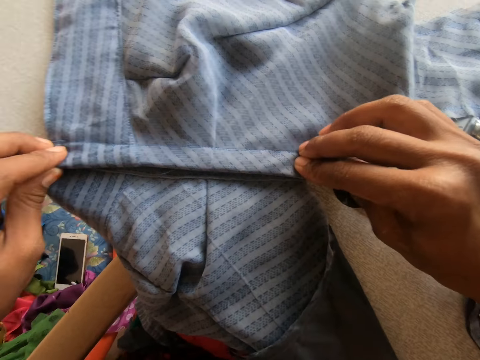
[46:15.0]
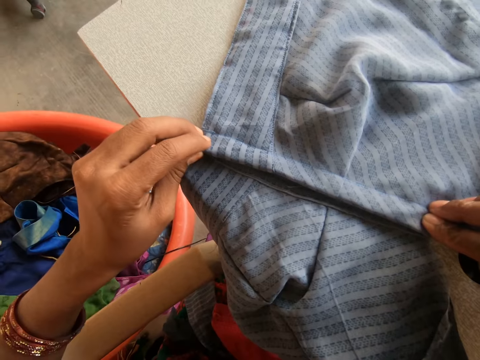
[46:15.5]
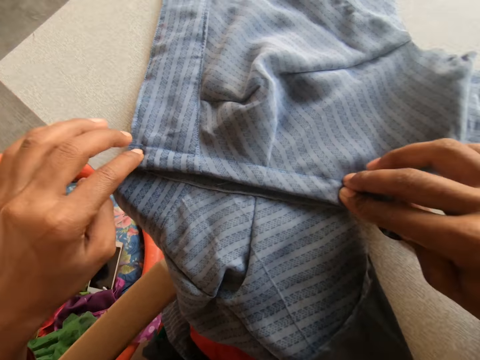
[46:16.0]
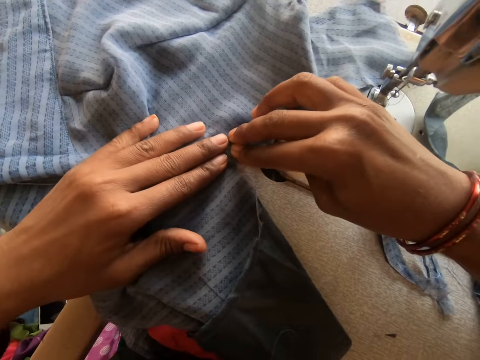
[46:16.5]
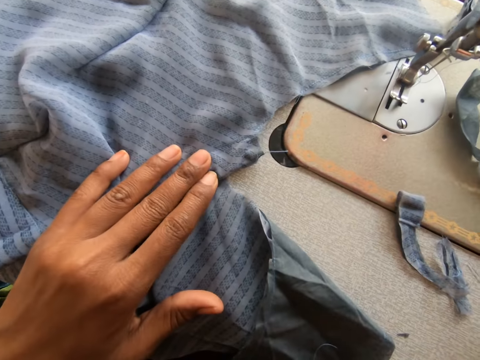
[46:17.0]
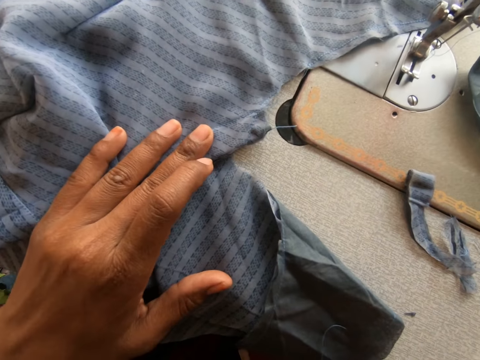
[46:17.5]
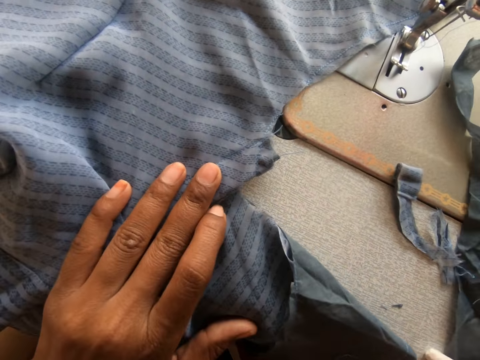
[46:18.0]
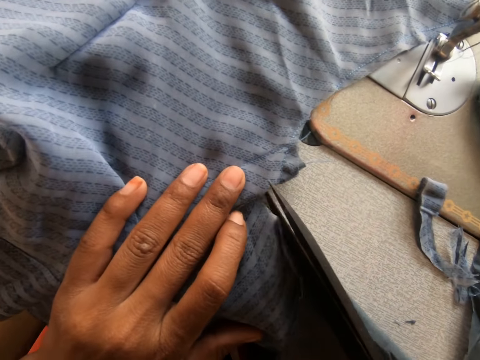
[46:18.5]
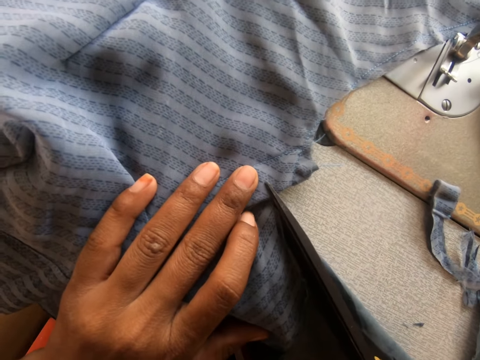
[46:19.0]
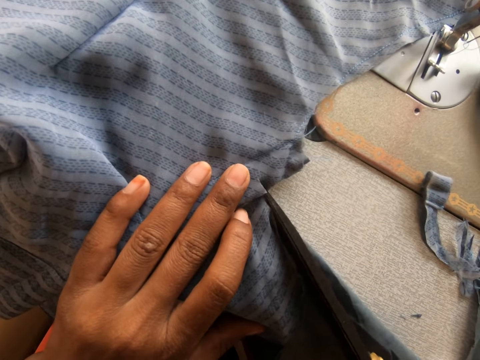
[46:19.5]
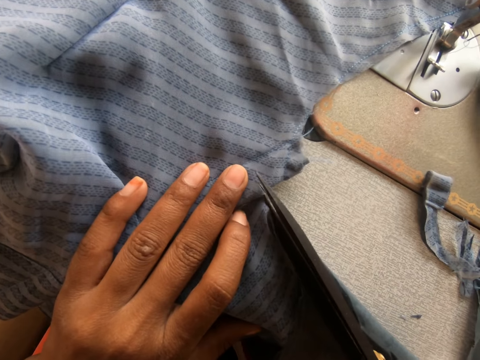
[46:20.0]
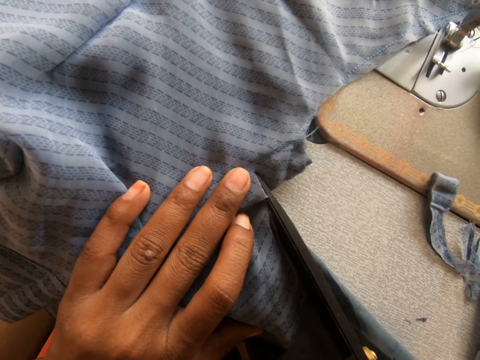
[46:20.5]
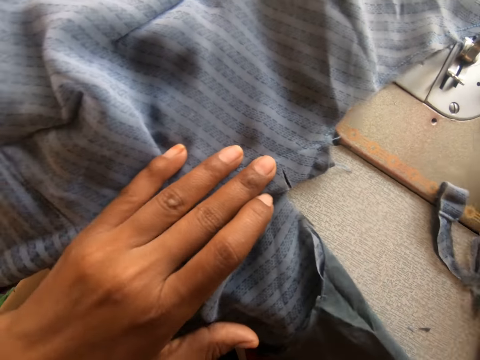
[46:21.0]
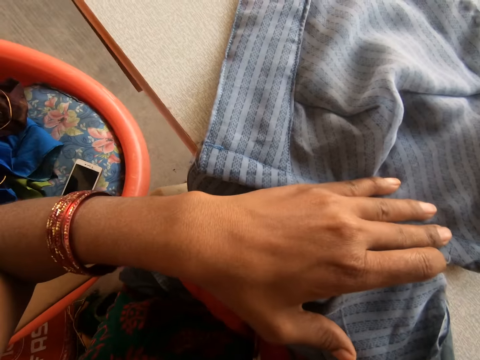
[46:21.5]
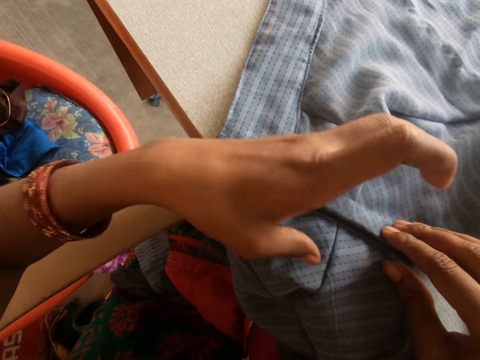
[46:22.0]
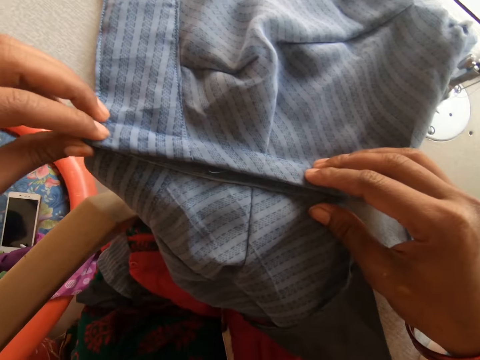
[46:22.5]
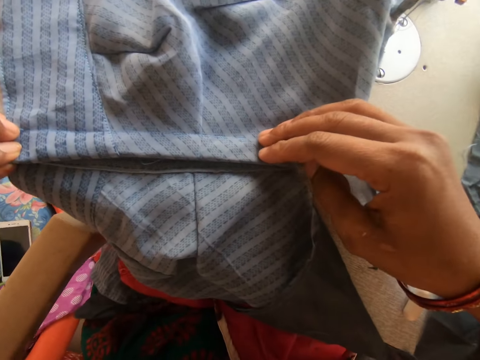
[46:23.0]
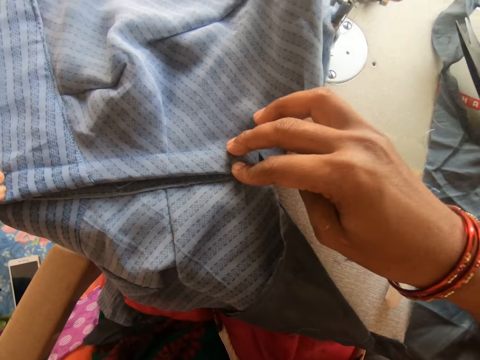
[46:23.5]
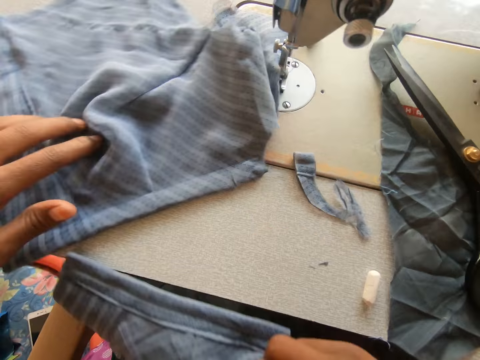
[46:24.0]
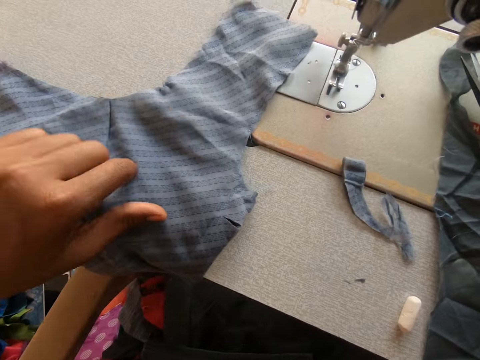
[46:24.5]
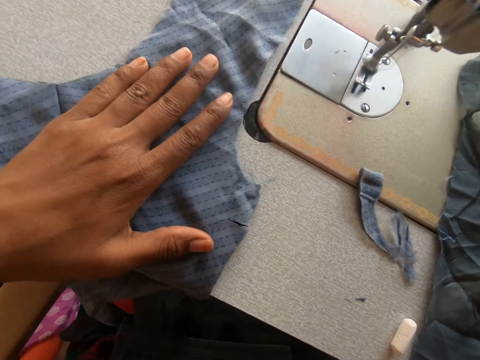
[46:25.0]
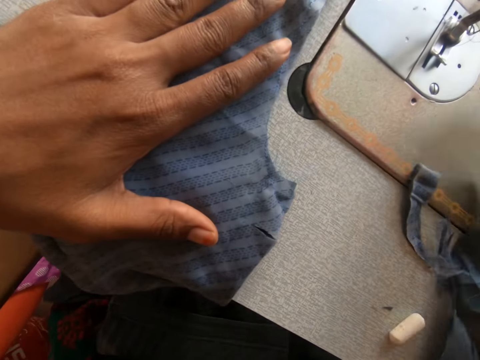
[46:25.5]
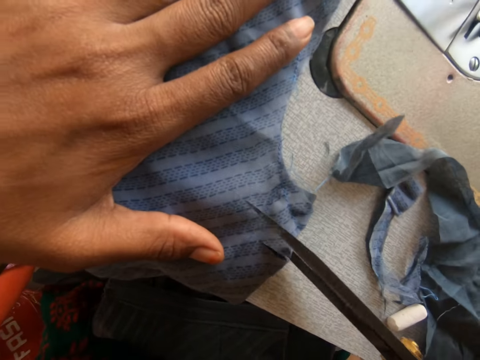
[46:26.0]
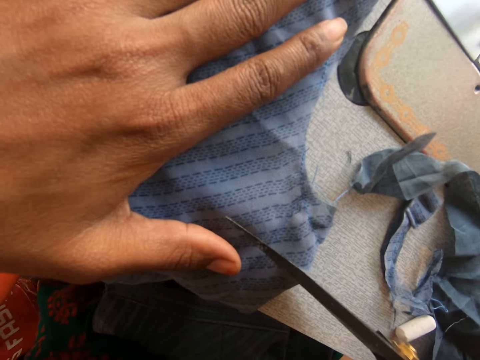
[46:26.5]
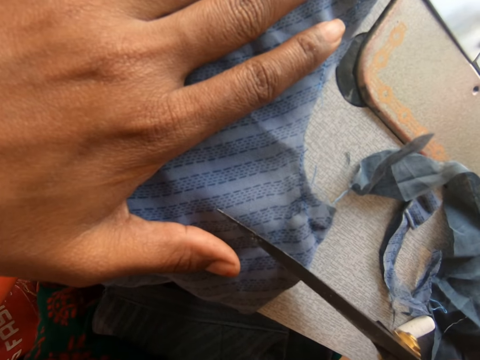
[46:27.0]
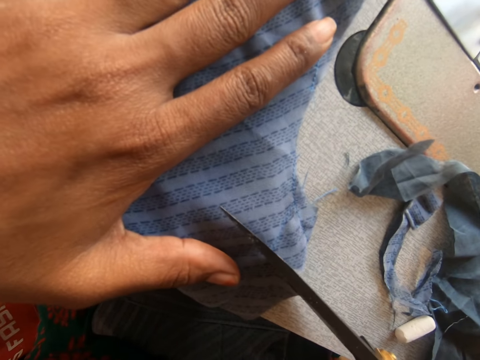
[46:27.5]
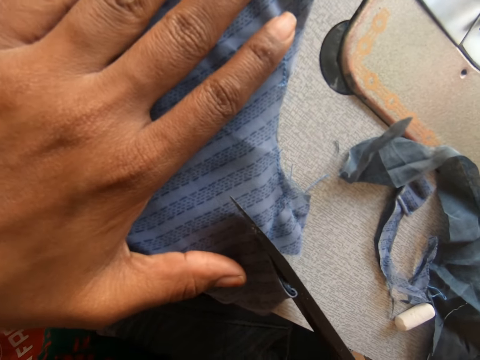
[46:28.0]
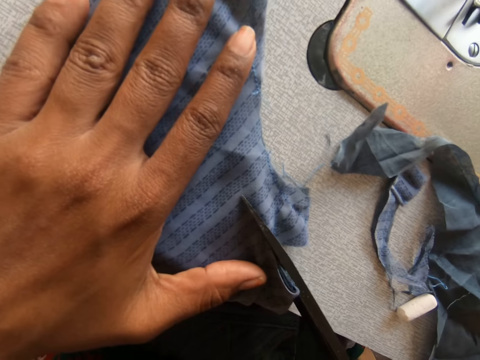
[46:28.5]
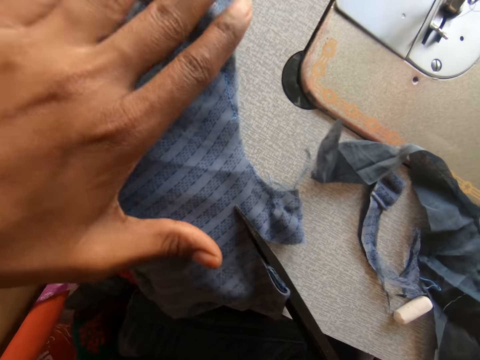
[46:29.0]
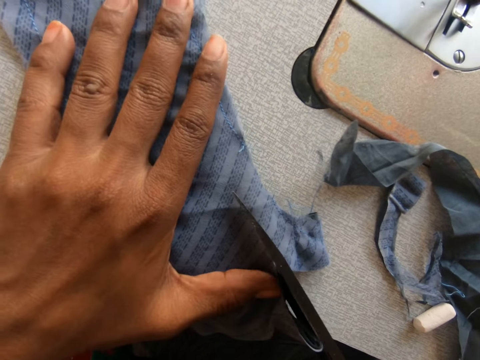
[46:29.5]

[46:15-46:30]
The camera wearer holds the garments together. She cuts a part of the cloth with the pair of scissors. She adjusts the cloth on the table. She removes the other cloth from the sewing machine with her right hand. She cuts the part of the cloth with the pair of scissors.

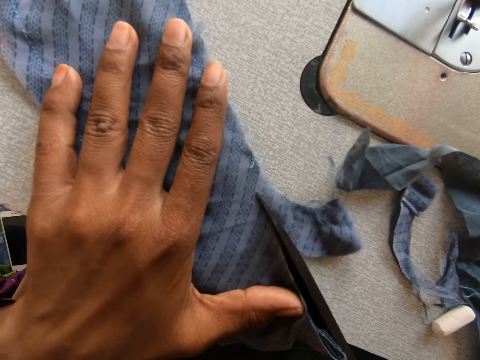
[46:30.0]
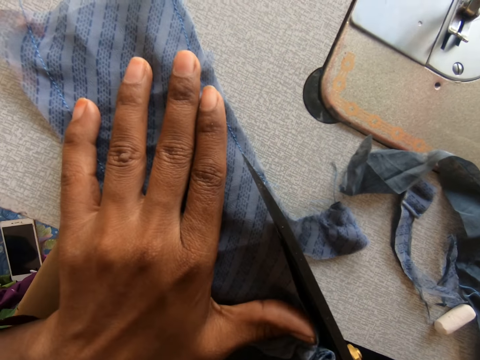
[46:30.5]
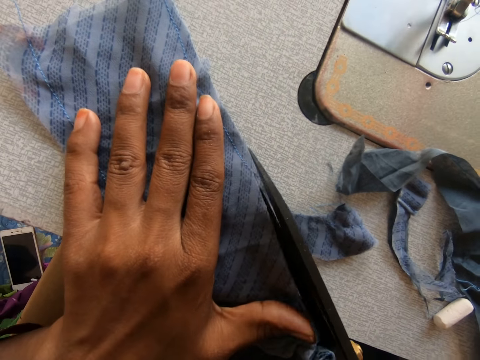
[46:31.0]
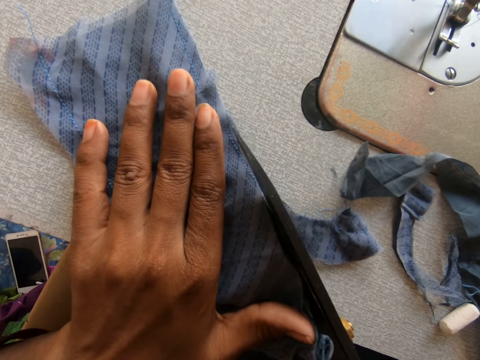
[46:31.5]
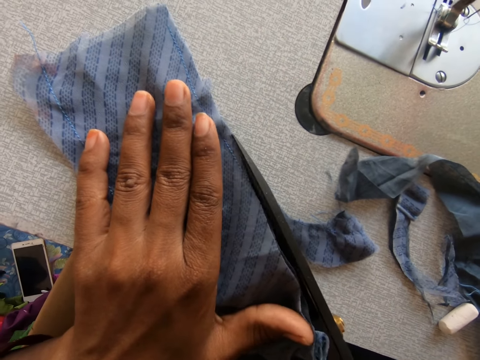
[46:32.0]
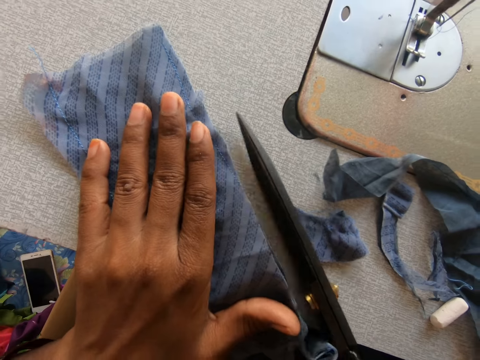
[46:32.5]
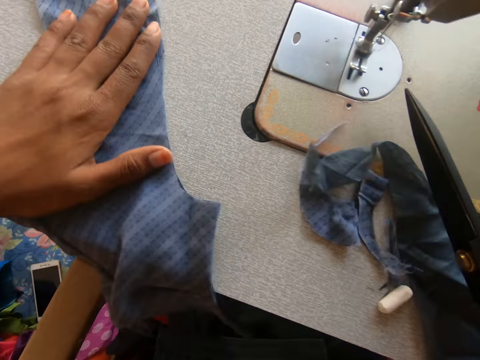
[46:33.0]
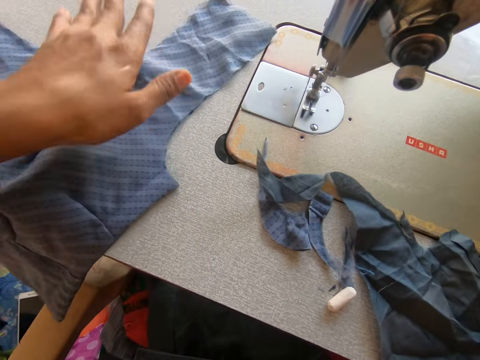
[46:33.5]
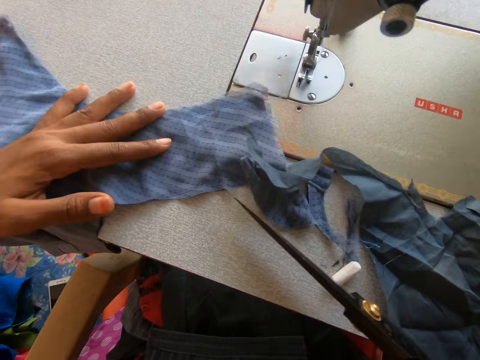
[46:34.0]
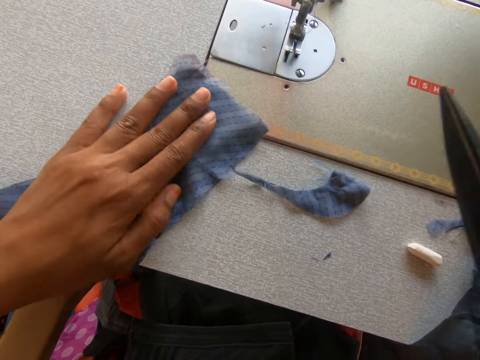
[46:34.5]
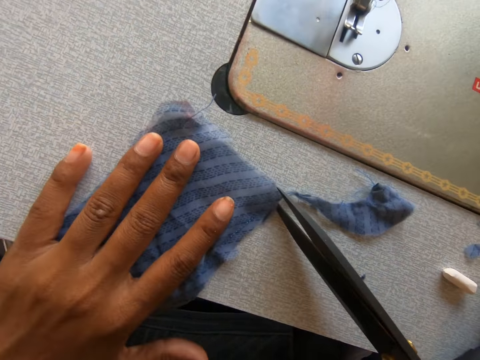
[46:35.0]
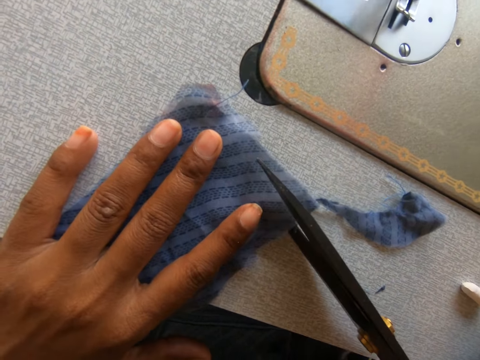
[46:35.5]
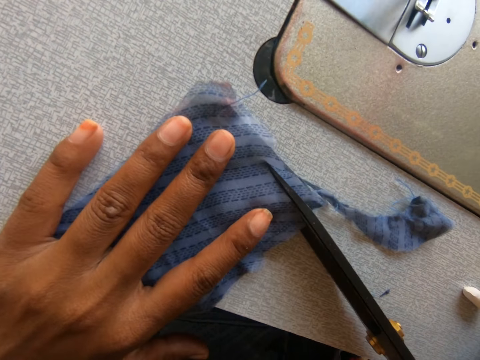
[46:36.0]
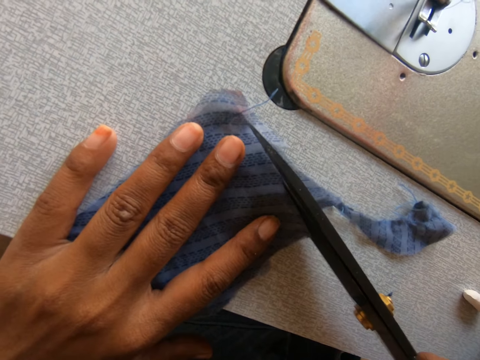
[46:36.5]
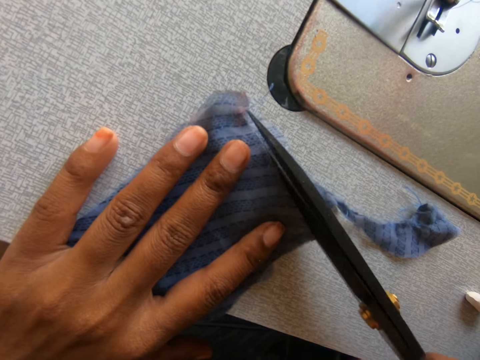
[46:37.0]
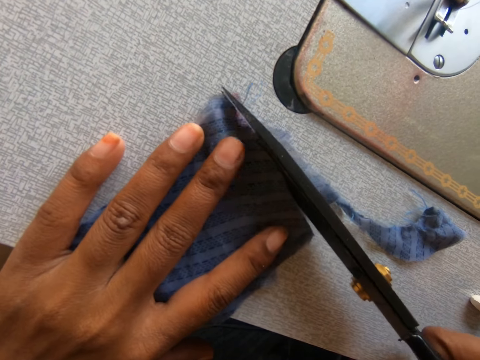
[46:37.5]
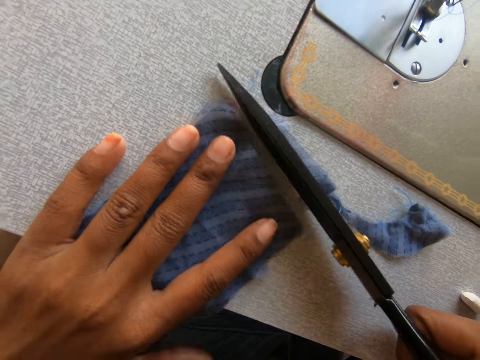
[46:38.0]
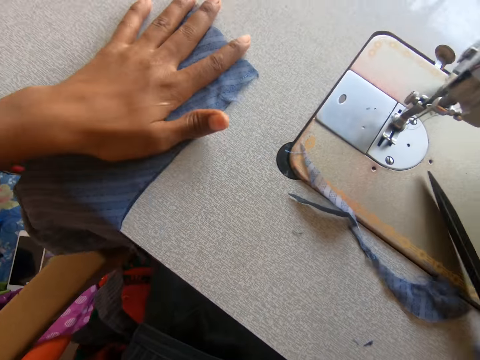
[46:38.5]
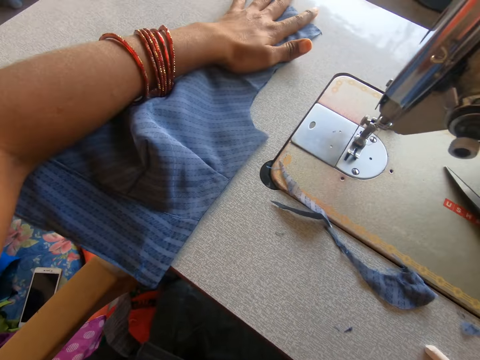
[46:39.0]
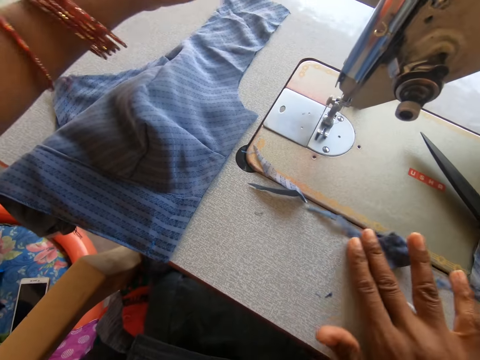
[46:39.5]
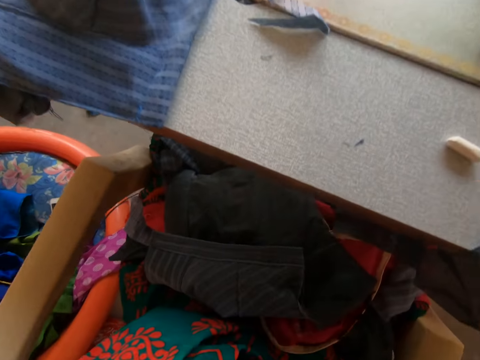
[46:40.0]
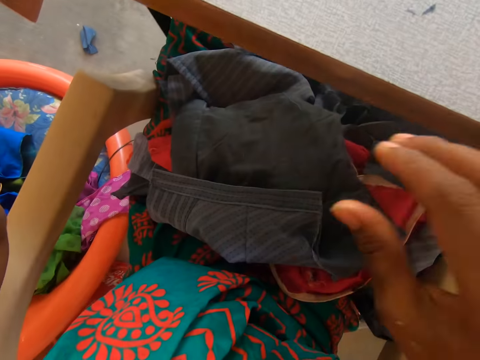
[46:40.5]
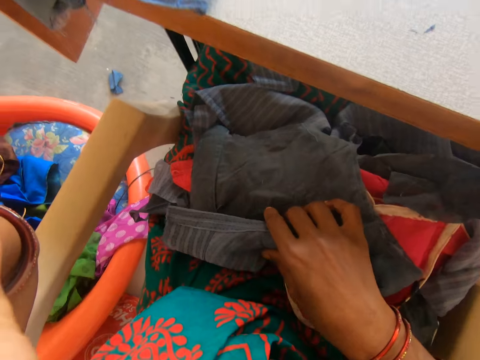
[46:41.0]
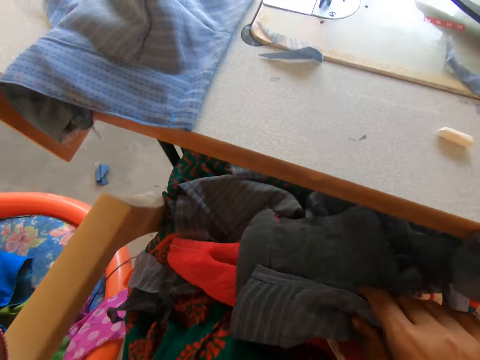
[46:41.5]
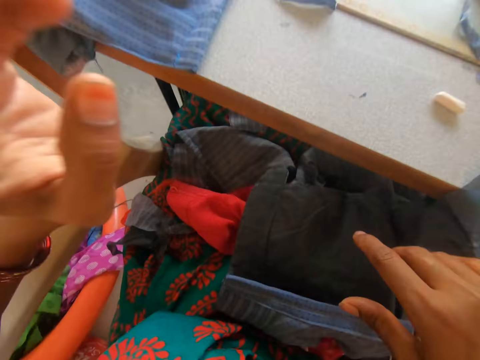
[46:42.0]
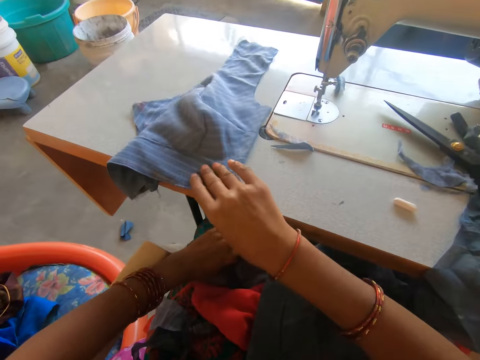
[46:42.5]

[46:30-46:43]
The camera wearer slides a garment on the sewing machine. She cuts another part of the cloth with the pair of scissors. She slides the garment on the sewing machine. She places the garment on the sewing machine. She removes the garment on the sewing machine. She touches the cloth on her leg.
